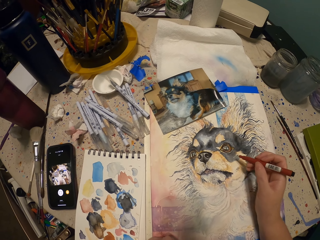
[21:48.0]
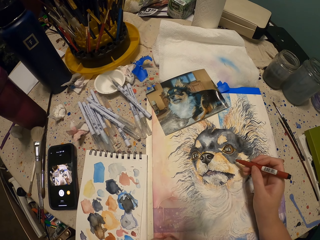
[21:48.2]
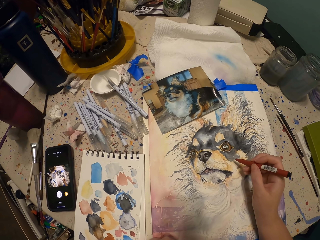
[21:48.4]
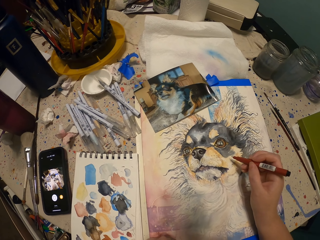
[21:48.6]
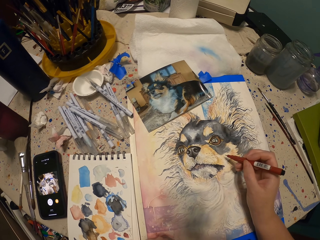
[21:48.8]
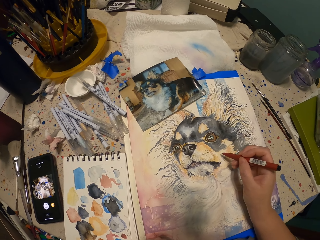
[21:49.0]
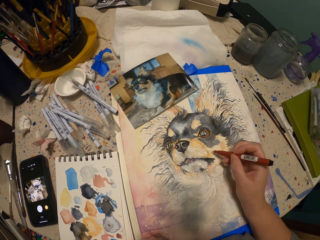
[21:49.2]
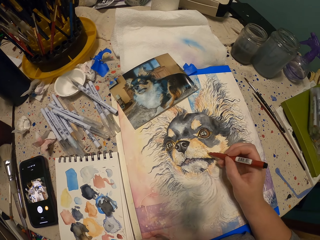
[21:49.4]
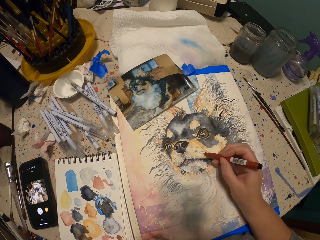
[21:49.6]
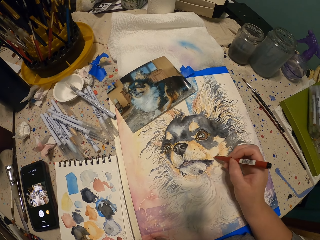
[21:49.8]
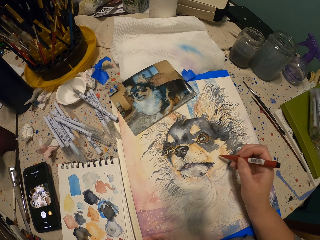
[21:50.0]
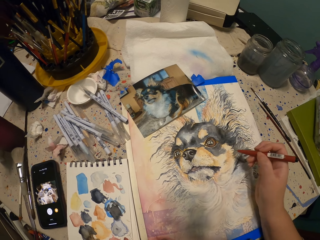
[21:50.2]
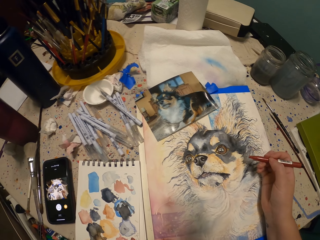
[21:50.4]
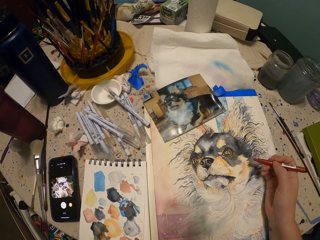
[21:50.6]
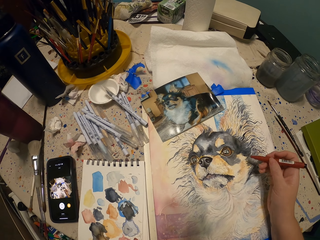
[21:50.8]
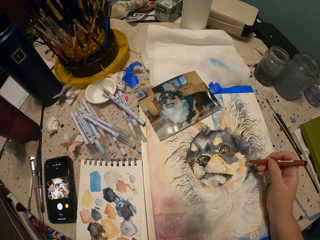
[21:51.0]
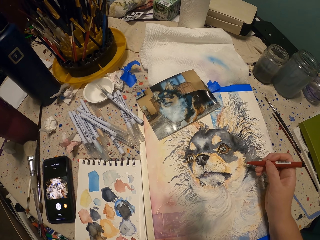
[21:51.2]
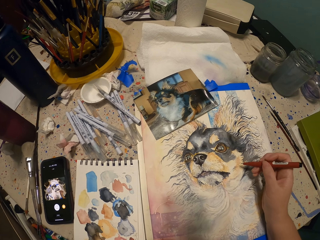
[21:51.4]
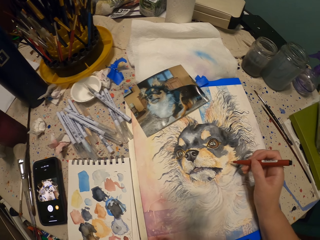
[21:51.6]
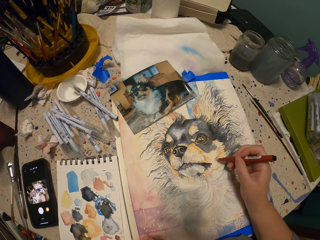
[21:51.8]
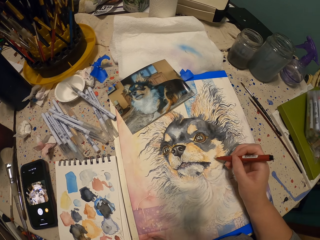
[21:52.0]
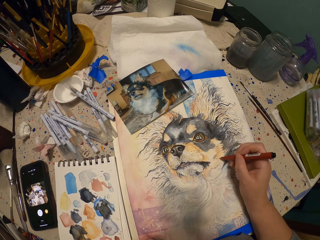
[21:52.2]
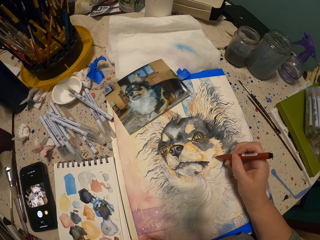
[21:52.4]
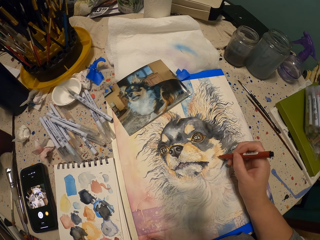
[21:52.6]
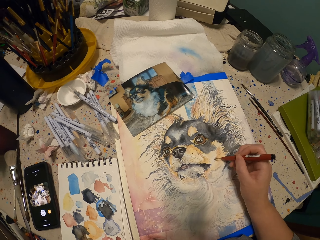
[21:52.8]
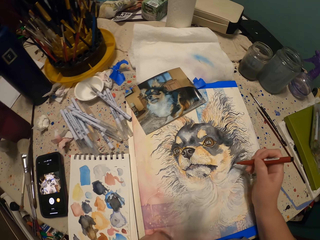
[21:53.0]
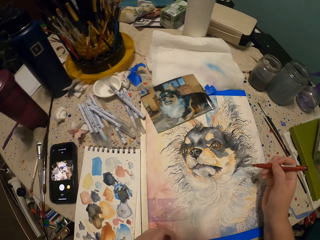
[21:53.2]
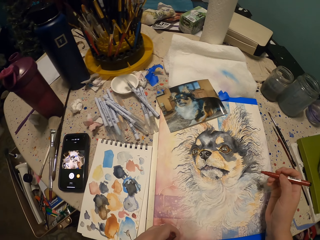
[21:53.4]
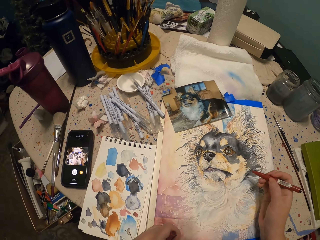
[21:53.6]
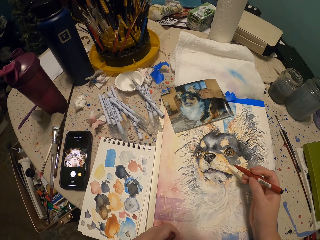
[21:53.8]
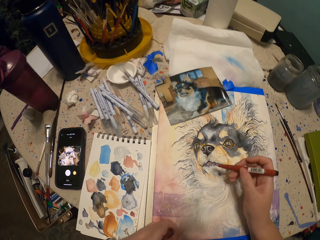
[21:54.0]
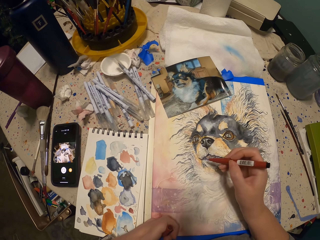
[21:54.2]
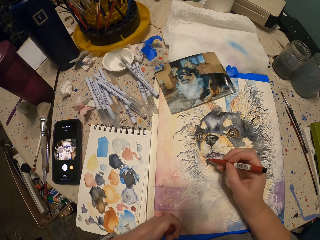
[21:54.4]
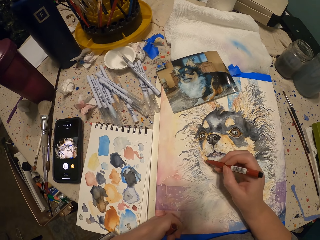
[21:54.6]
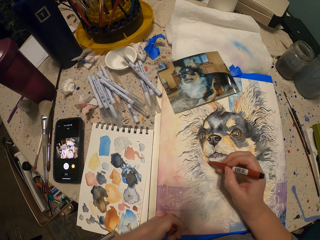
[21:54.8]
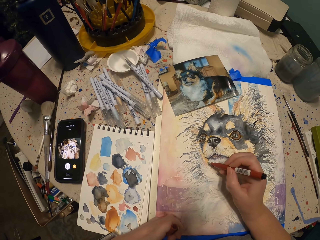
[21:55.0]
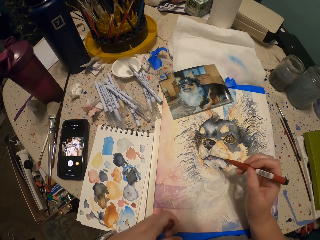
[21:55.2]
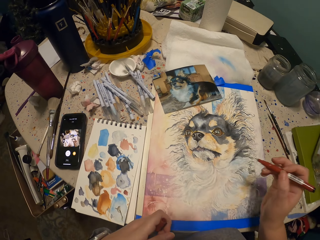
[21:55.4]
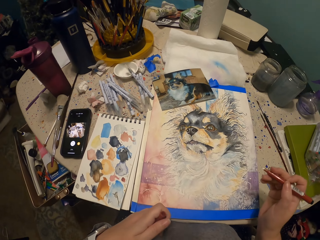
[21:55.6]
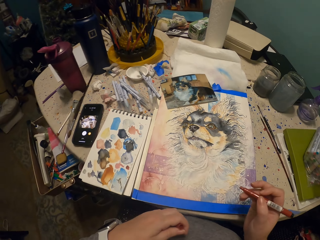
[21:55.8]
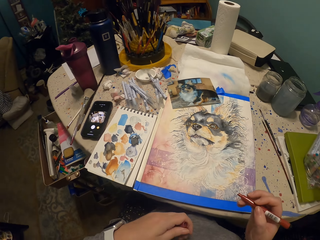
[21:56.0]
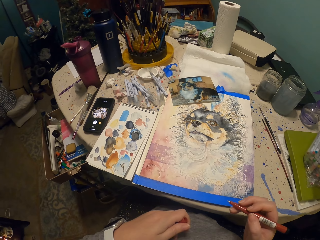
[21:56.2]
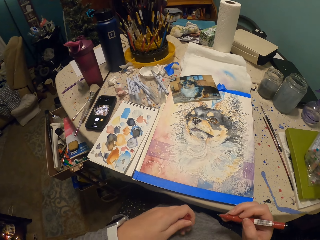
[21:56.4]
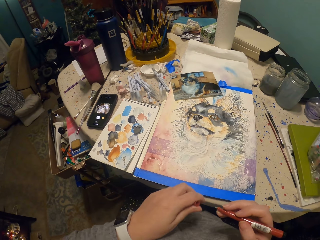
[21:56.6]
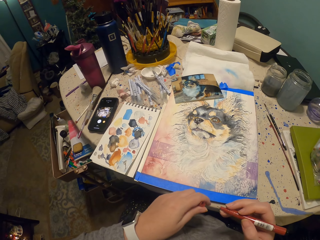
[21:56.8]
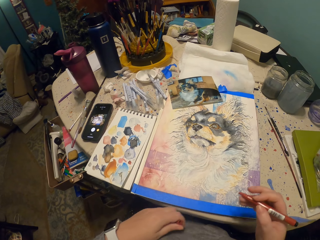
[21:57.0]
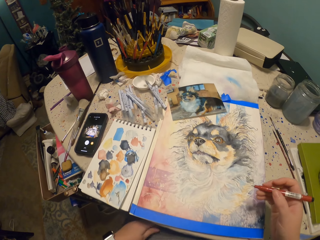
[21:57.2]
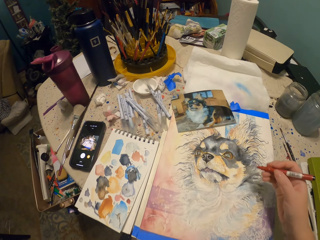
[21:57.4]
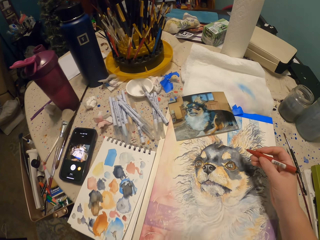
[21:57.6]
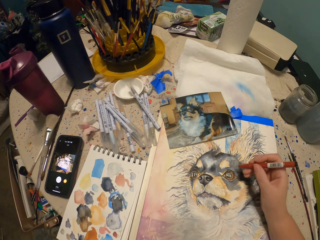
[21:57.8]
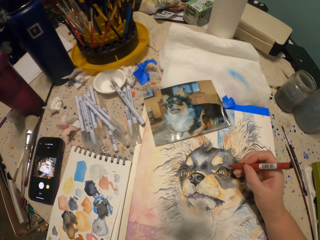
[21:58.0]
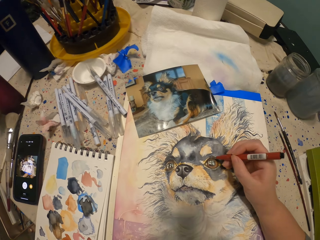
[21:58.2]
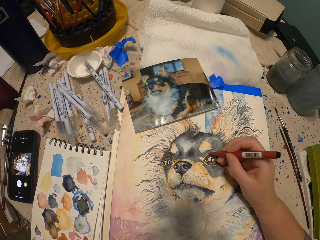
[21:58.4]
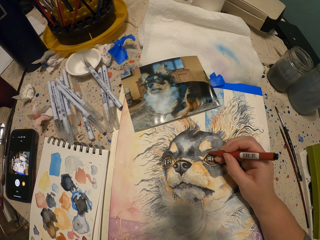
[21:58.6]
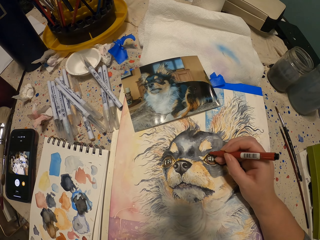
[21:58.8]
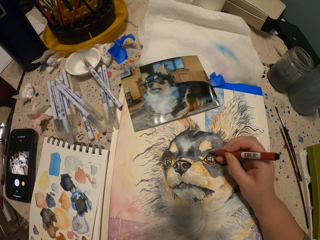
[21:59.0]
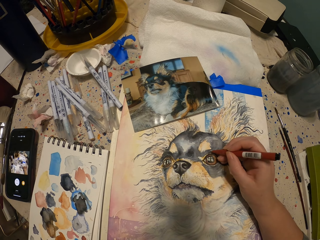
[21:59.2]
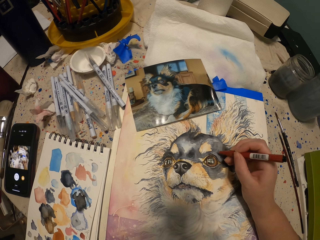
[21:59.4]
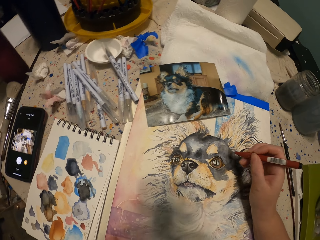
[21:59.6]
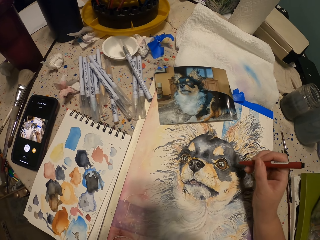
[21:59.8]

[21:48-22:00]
The camera wearer adjusts a paint marker. They paint with the paint marker. They move a hand from a drawing art book. They move a hand. They draw on the drawing art book with the paint marker.

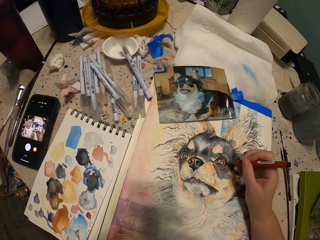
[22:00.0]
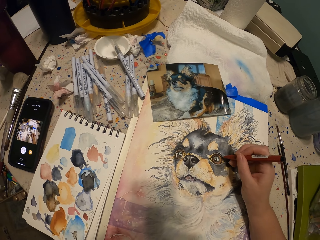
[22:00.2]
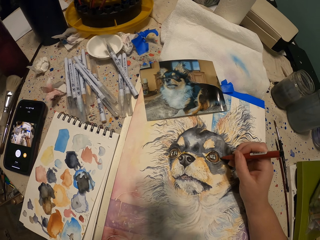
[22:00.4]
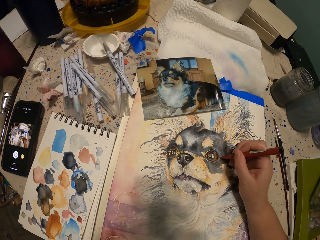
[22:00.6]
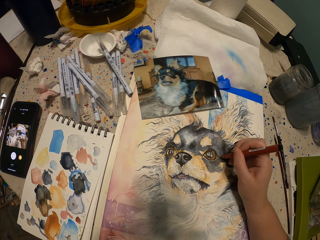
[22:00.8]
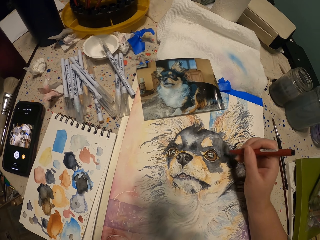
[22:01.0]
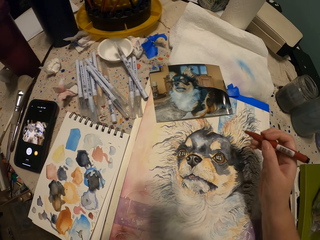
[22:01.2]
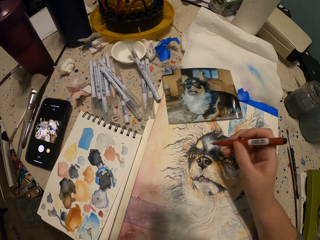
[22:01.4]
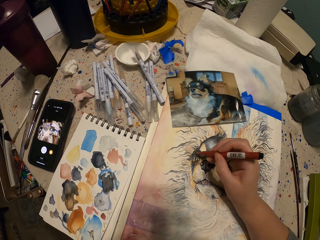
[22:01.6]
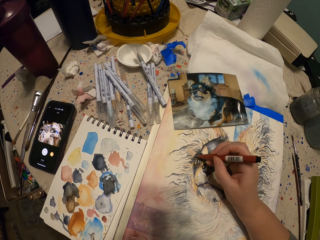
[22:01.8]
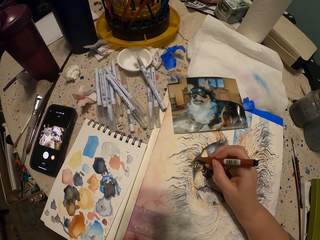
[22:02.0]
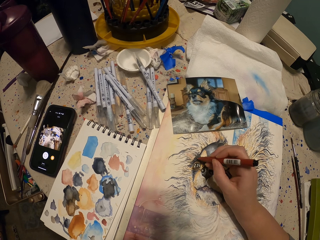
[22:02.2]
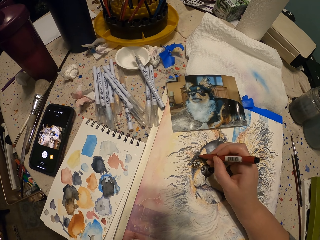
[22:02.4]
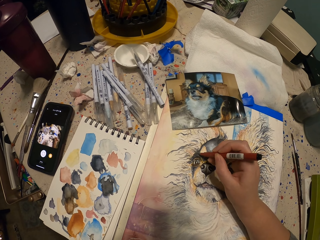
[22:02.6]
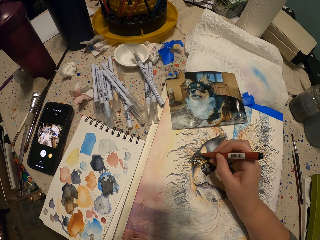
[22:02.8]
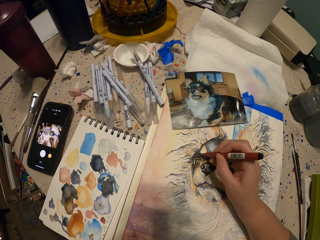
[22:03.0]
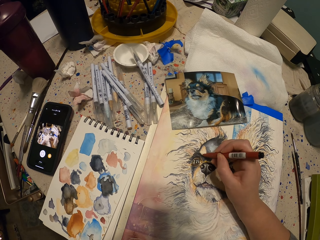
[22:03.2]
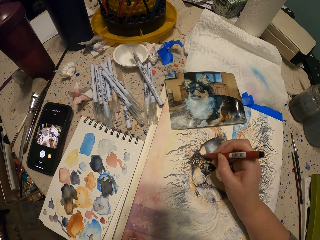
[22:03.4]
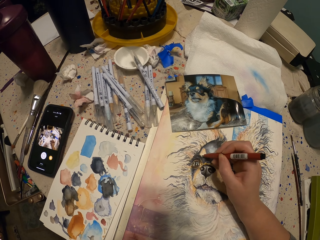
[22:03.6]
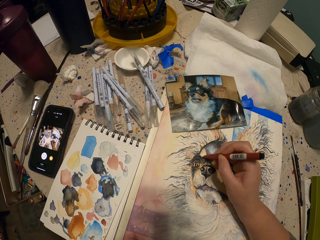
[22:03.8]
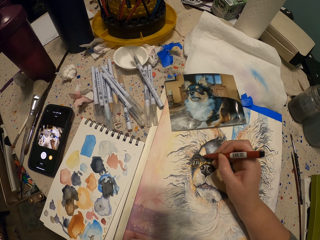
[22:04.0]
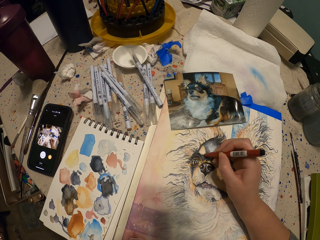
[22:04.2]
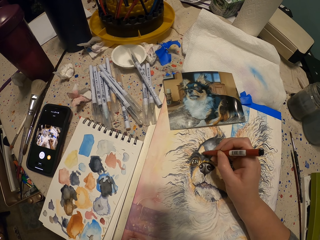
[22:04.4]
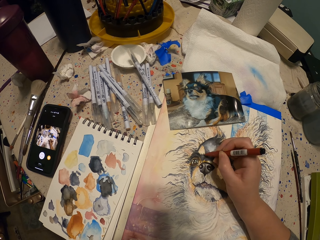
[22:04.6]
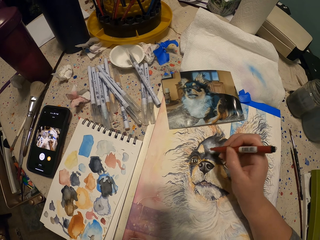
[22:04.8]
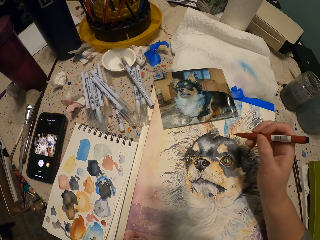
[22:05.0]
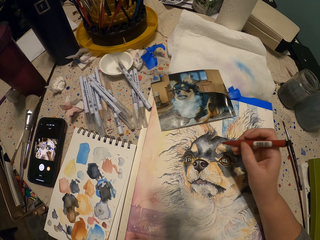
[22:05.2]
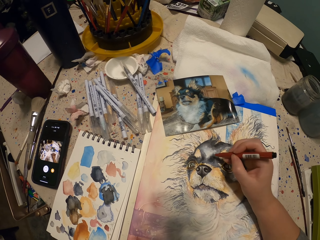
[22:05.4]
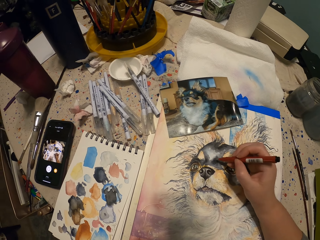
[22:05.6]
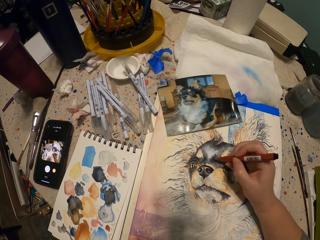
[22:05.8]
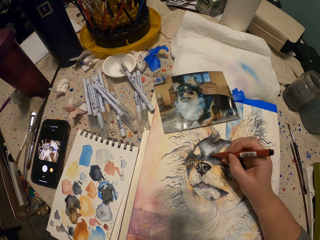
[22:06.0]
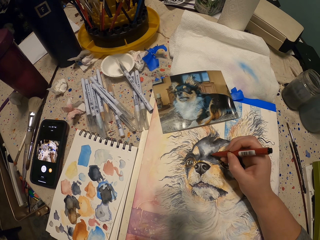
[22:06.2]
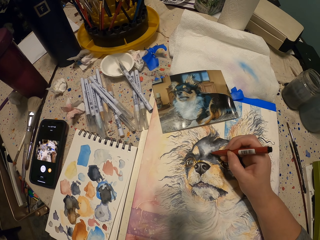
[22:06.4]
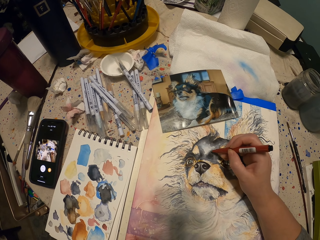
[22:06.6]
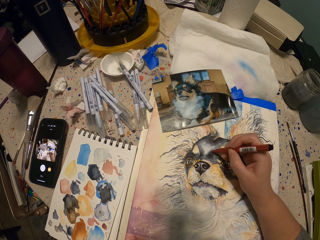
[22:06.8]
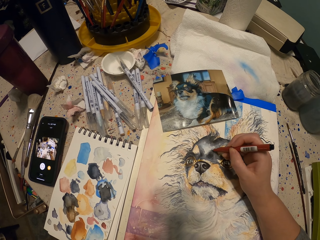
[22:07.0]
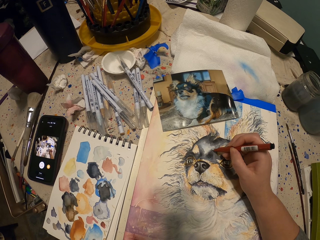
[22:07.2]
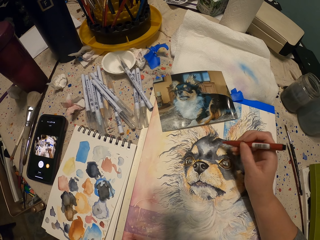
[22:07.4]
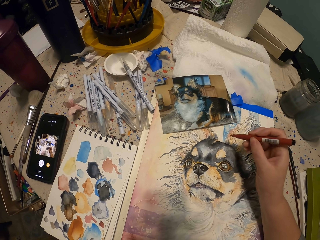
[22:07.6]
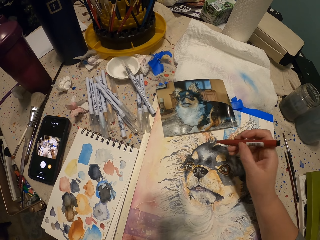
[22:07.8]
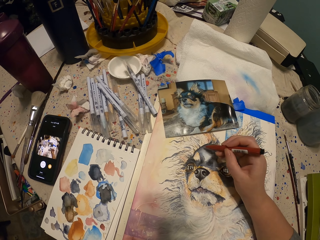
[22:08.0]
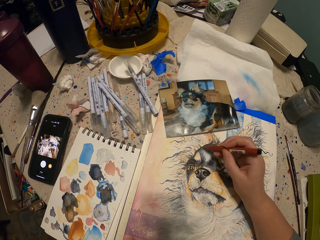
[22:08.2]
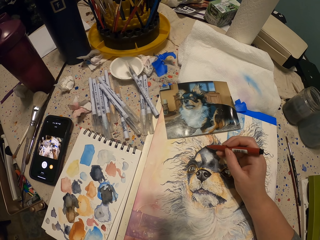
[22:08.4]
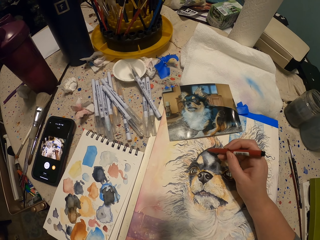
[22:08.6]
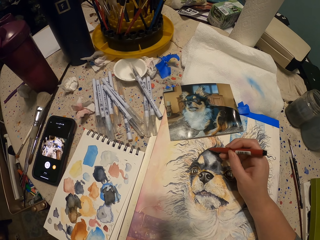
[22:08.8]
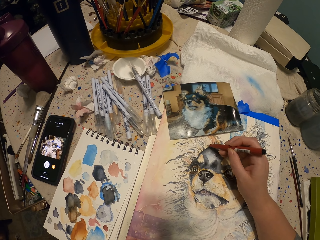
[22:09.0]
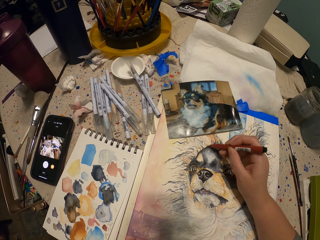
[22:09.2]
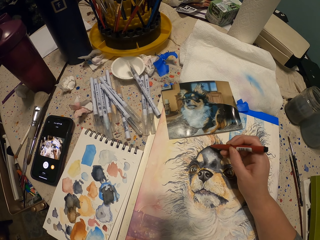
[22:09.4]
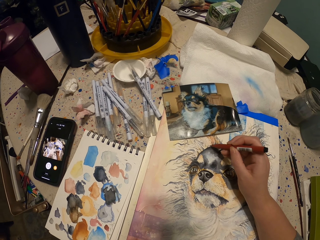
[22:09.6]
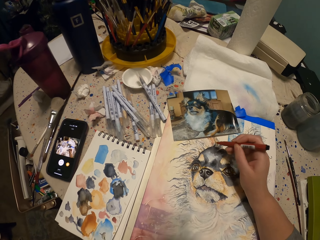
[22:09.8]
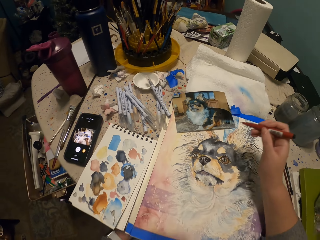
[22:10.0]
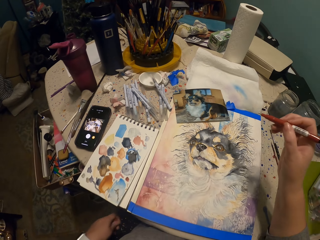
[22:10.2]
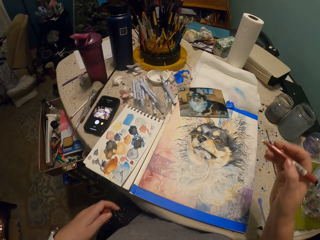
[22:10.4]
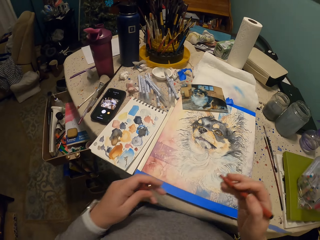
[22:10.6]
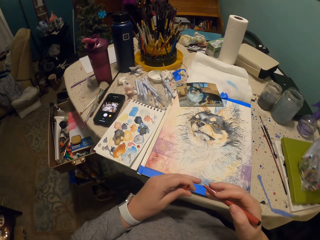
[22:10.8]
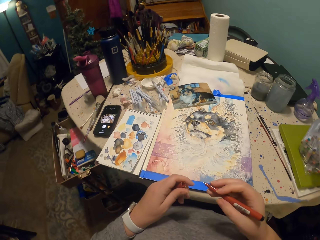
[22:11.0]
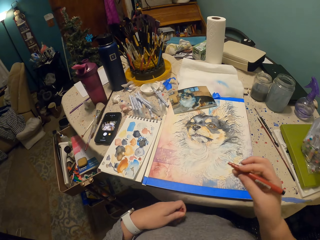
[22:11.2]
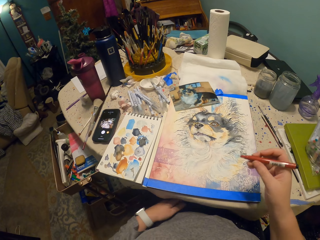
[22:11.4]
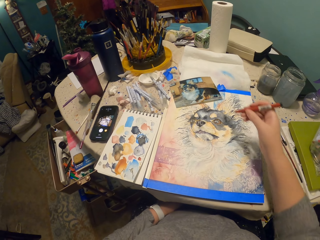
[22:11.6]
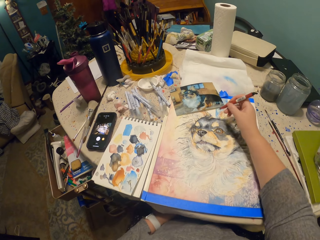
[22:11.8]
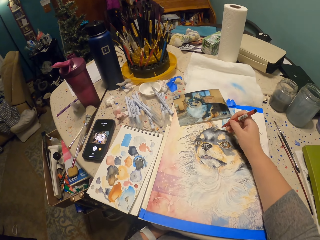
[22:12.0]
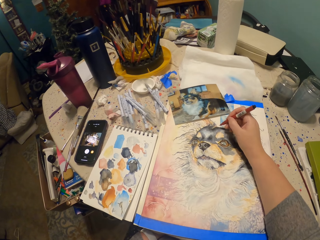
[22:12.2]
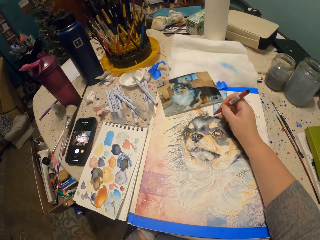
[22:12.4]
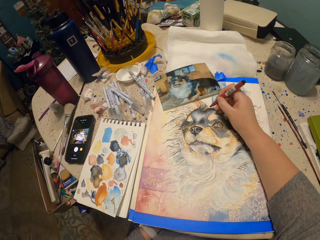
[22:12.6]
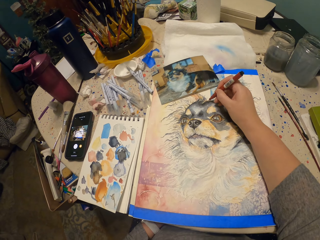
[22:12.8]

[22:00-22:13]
The camera wearer adjusts the paint marker. They paint with the paint marker. They adjust the paint marker. They paint with the paint marker. They adjust the paint marker. They move a hand from a drawing art book. They move a hand.
